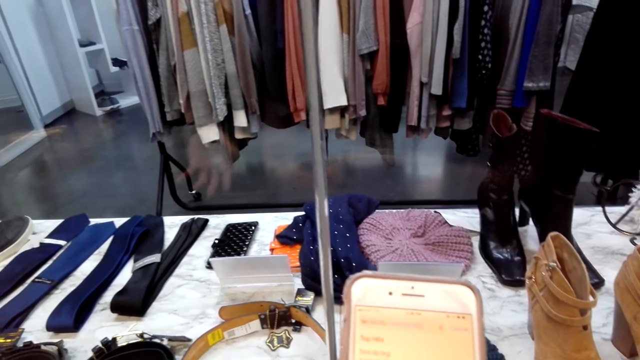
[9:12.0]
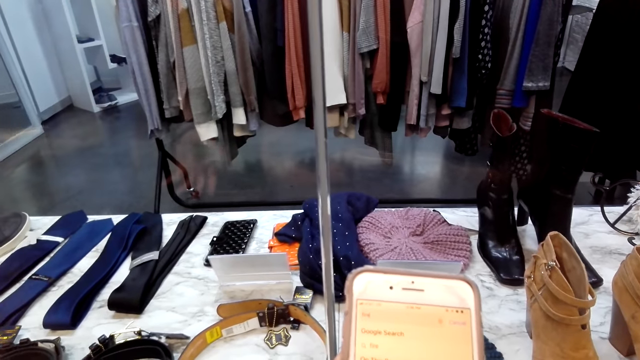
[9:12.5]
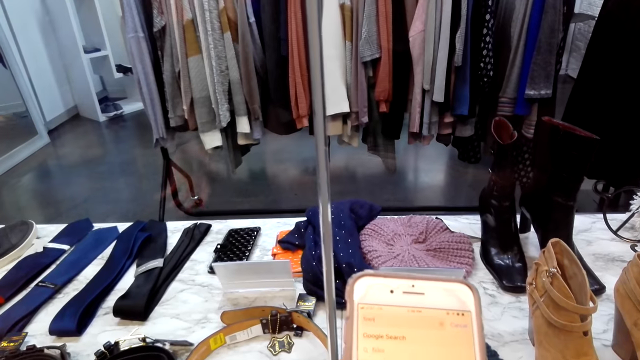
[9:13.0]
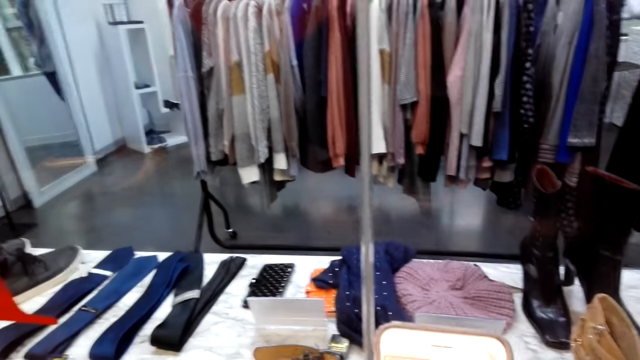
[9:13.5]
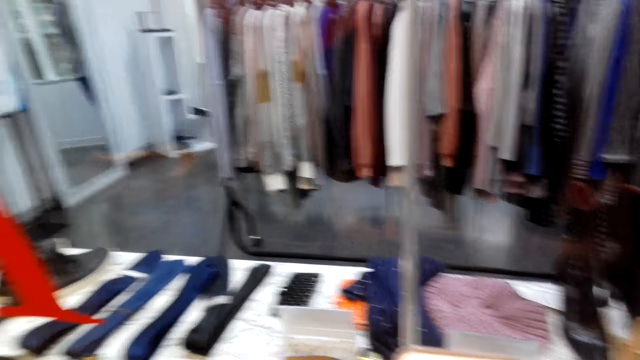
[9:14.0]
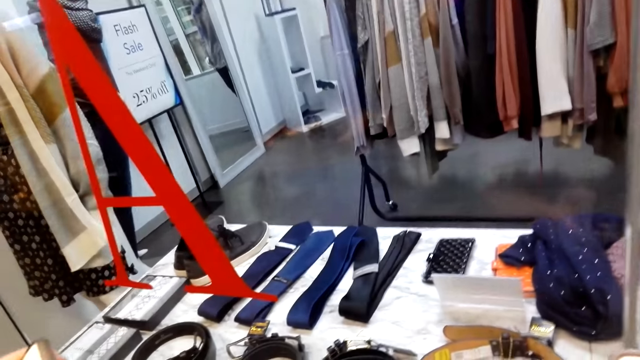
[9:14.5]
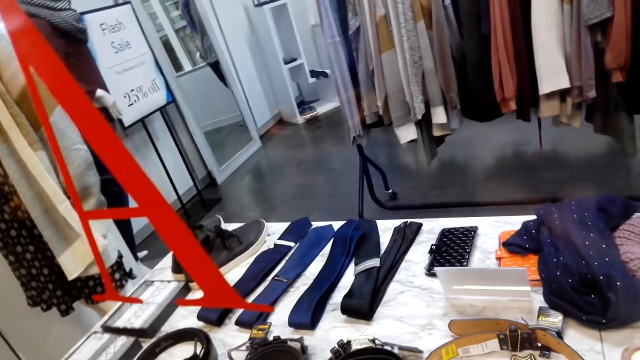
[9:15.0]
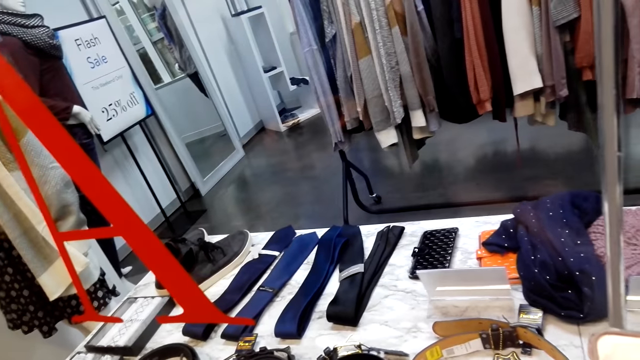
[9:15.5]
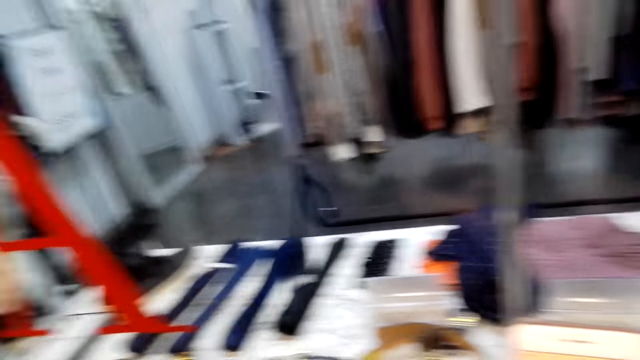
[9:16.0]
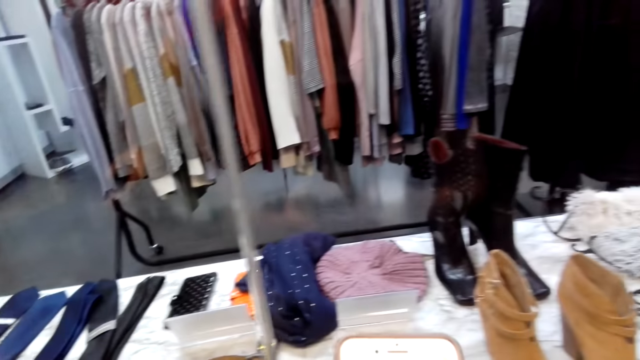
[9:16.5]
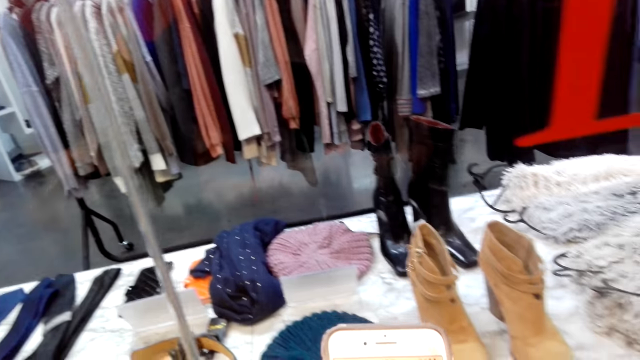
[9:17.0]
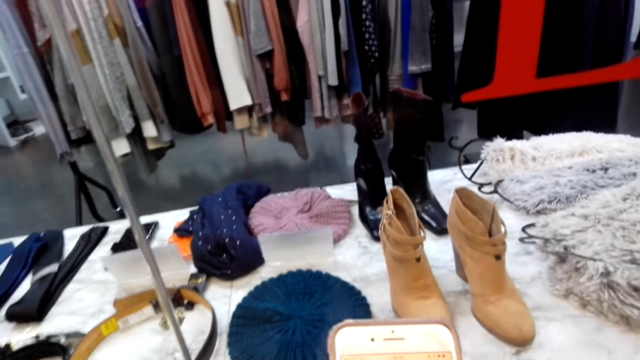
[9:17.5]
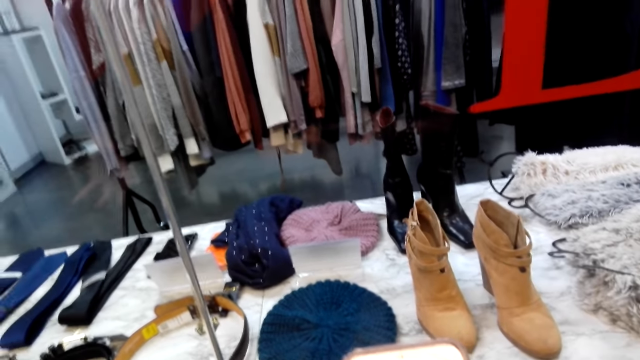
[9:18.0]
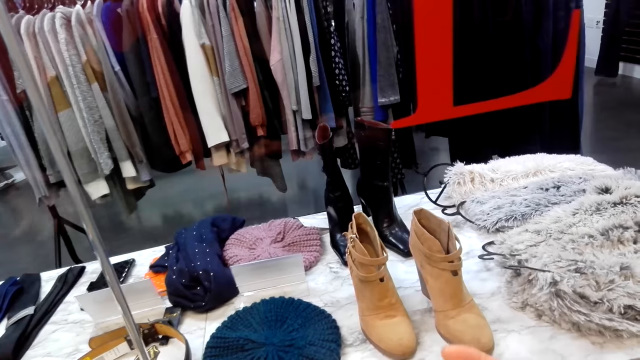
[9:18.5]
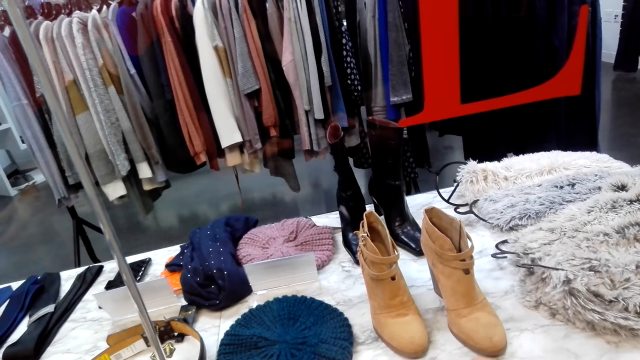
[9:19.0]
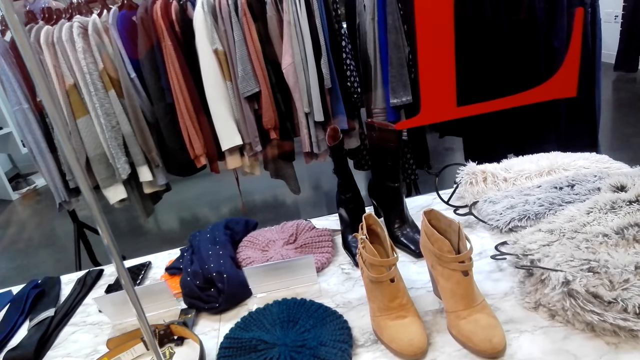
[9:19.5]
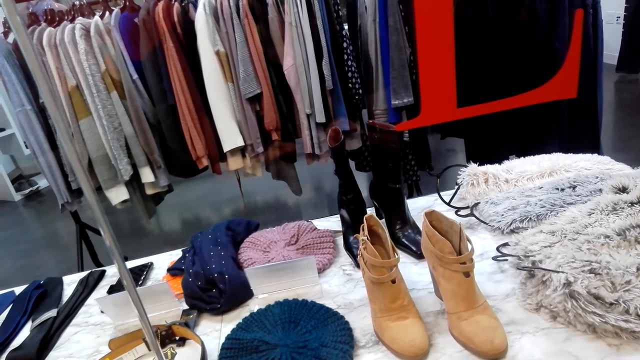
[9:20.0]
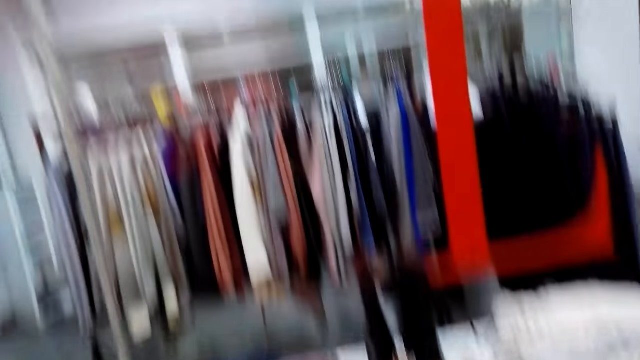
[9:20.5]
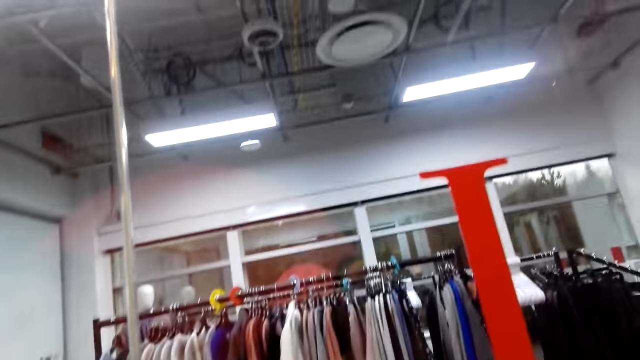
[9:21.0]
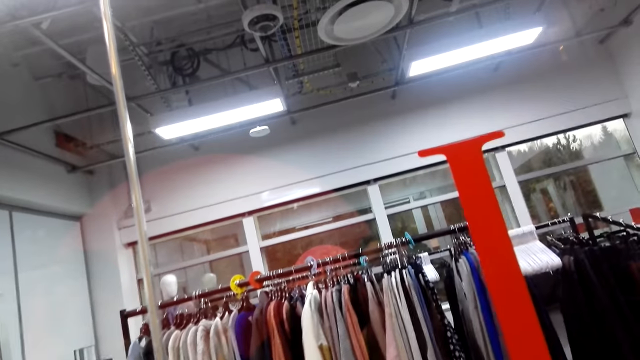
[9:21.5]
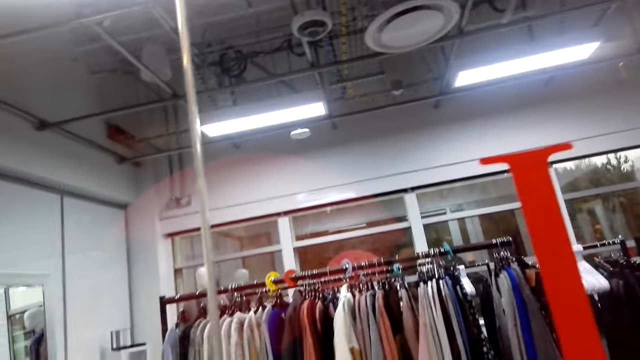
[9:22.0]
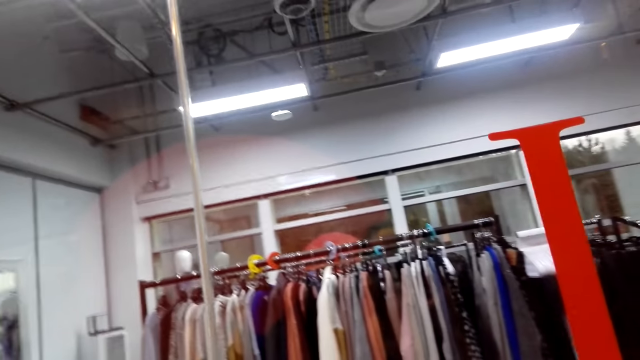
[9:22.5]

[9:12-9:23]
A lady talks to the camera wearer. The camera wearer looks around. They talk to the lady.

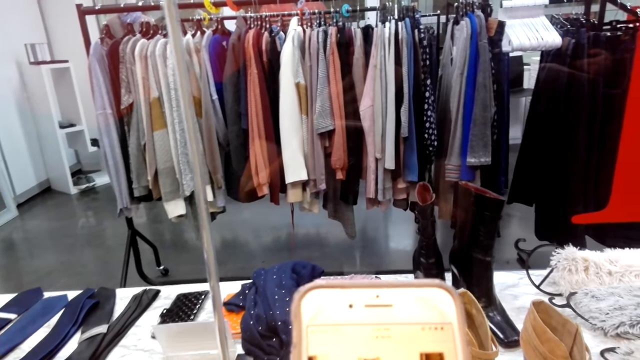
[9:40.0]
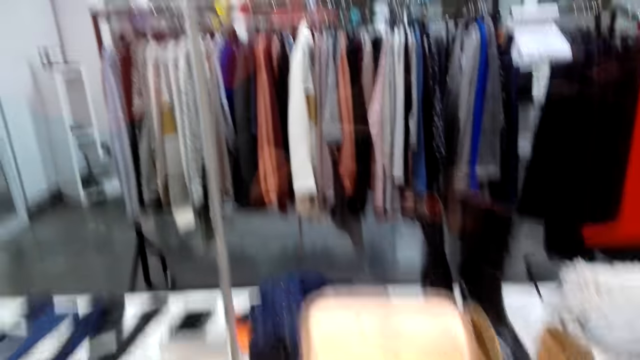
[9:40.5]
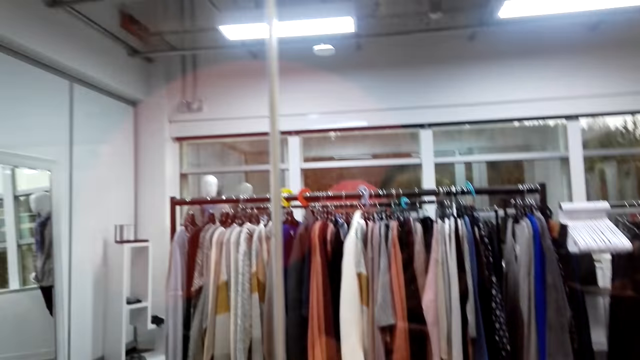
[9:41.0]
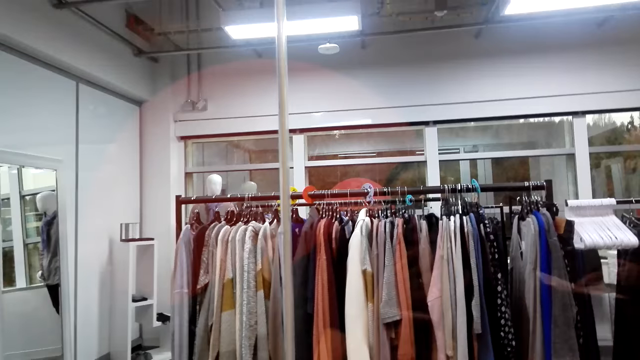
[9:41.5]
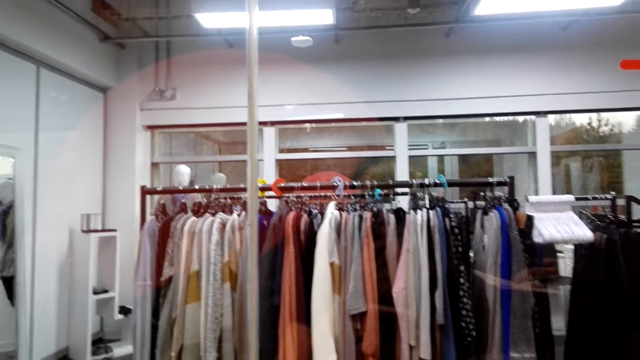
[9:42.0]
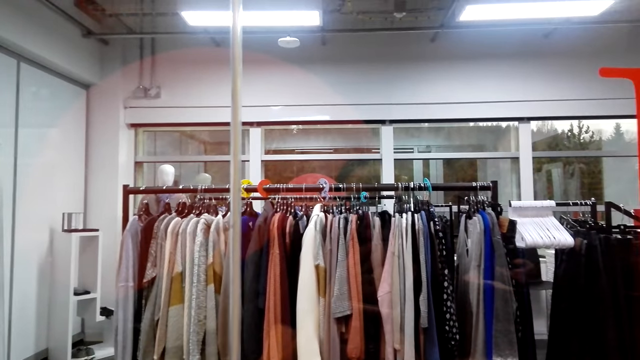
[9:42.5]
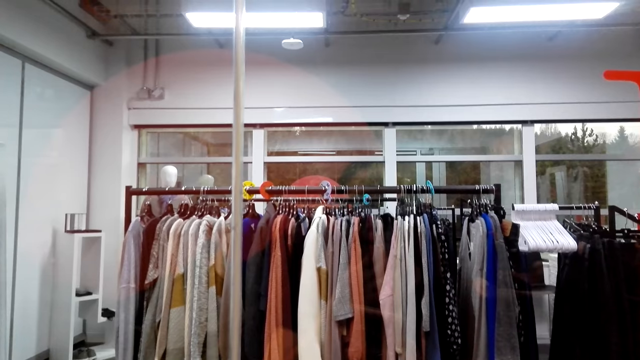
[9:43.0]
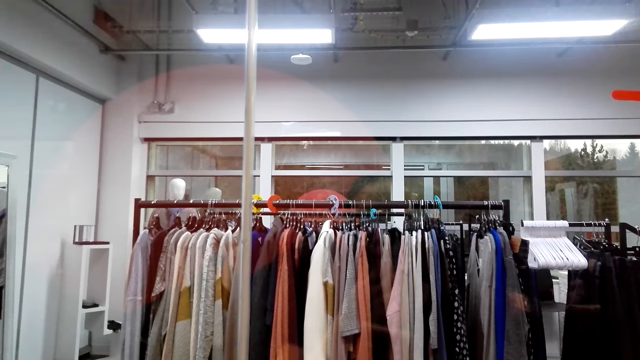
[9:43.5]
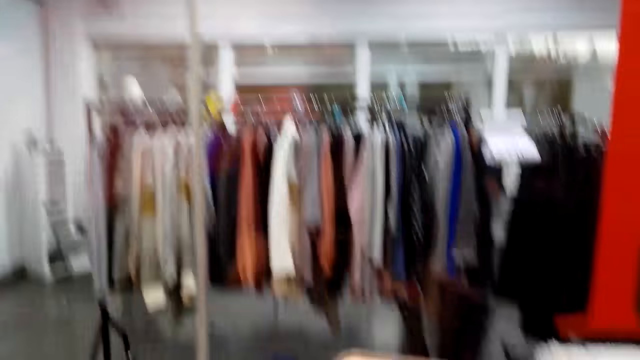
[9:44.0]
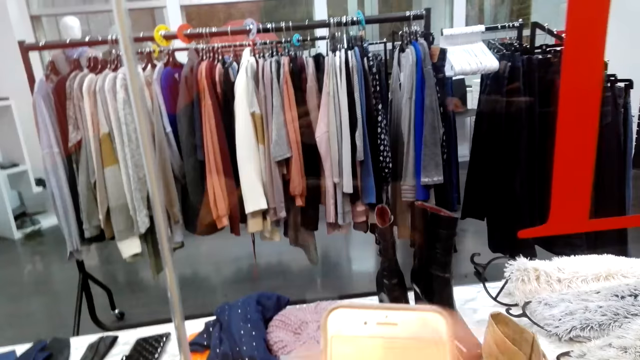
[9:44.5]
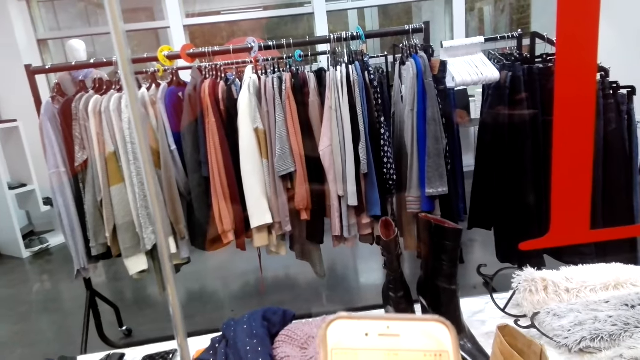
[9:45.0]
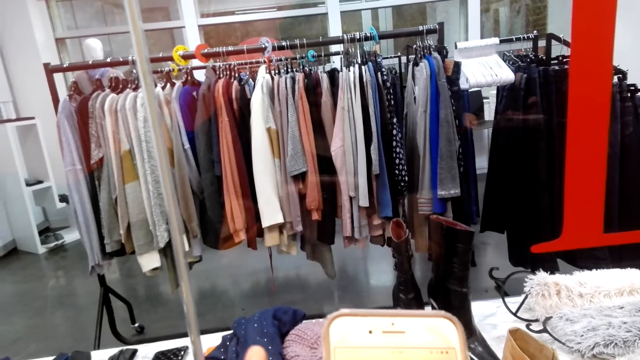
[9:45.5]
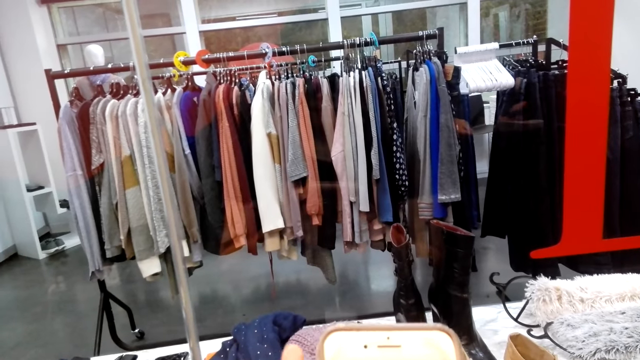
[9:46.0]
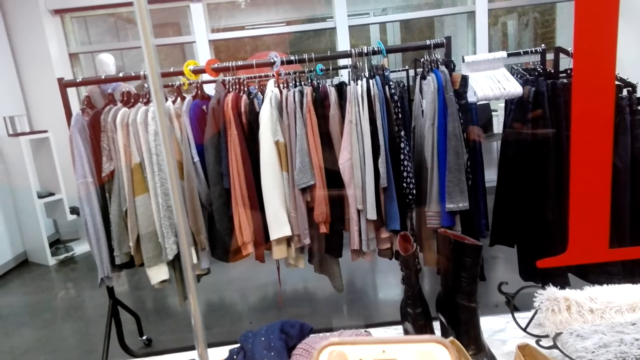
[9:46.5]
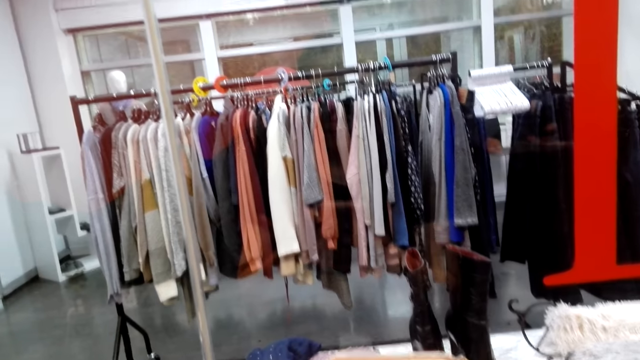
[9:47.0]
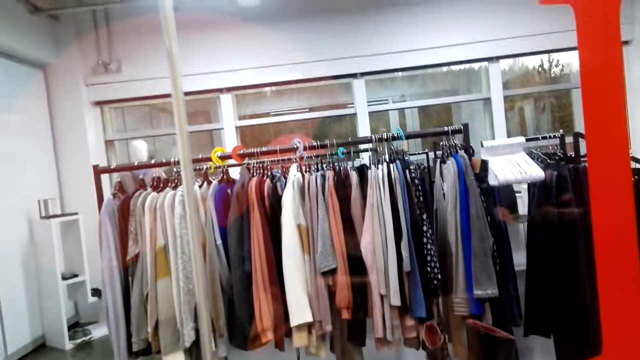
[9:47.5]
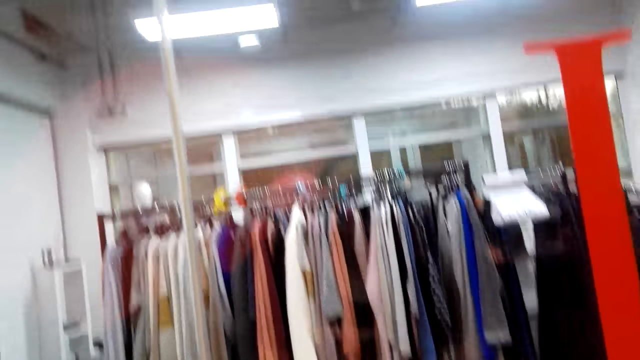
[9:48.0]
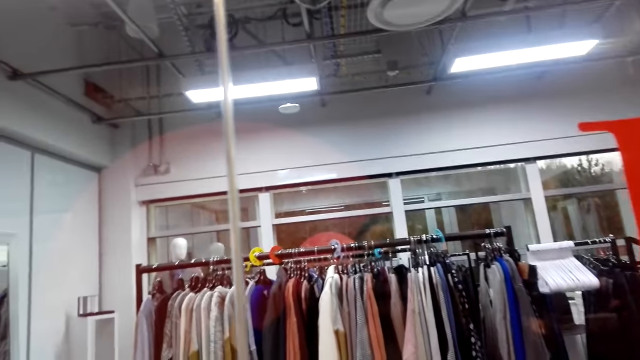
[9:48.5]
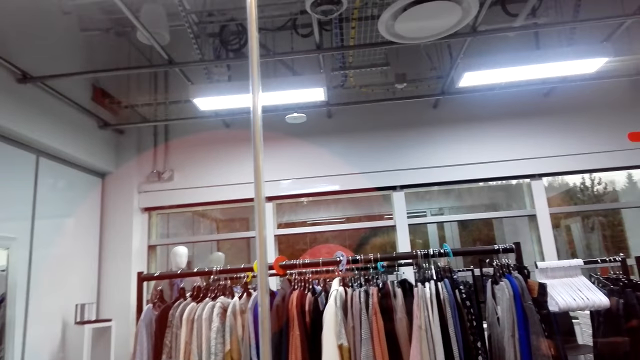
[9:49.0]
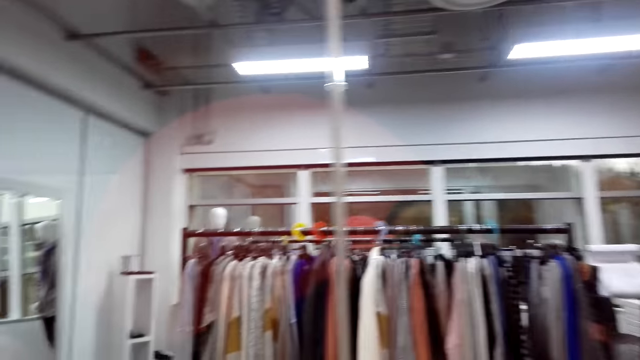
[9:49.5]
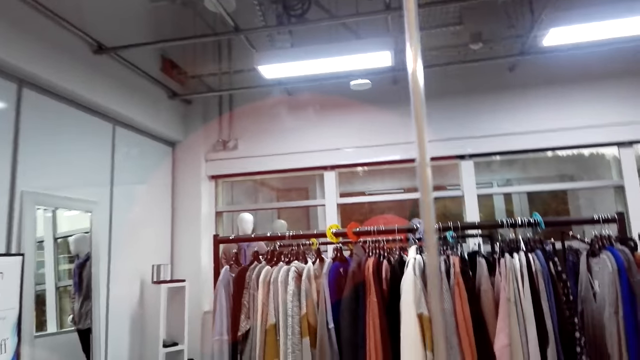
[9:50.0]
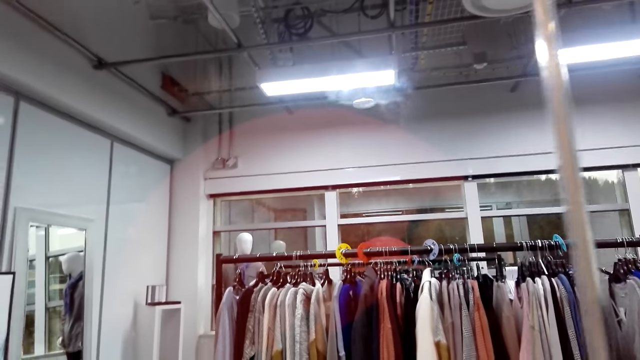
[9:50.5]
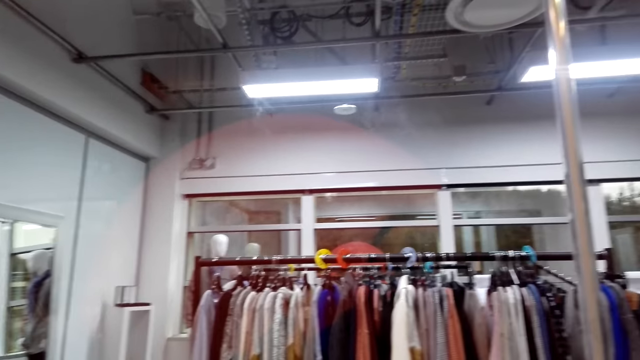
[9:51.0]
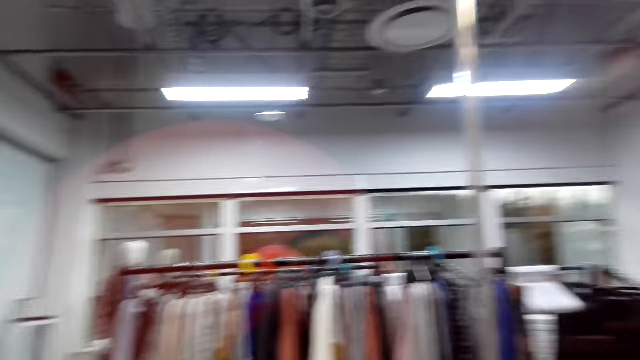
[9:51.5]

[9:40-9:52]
A lady talks to the camera wearer. The lady talks to the camera wearer. The camera wearer talks to the lady.
